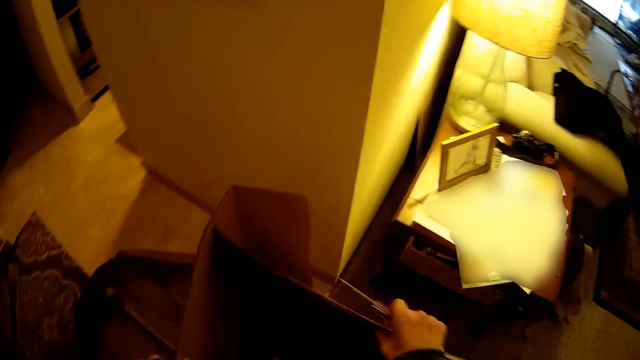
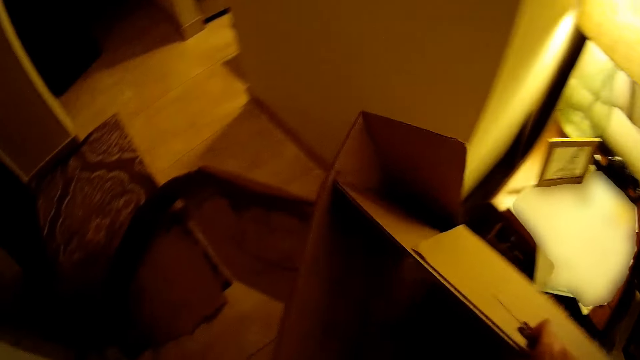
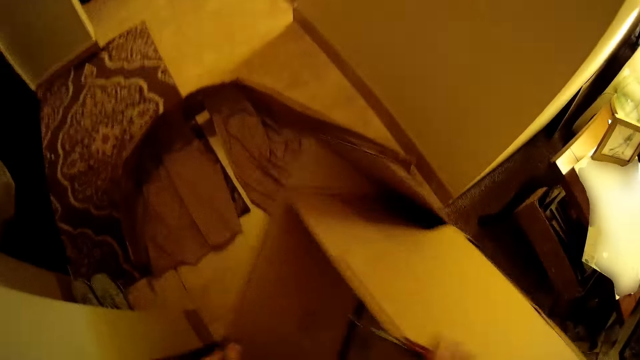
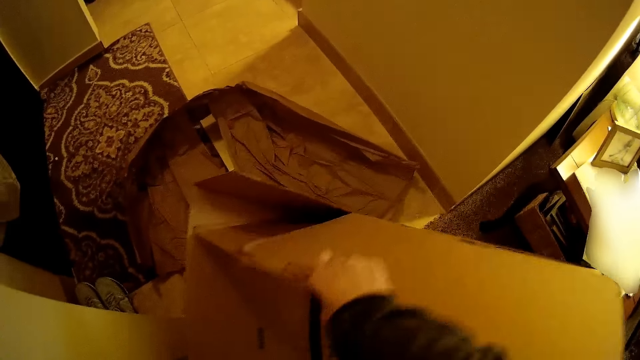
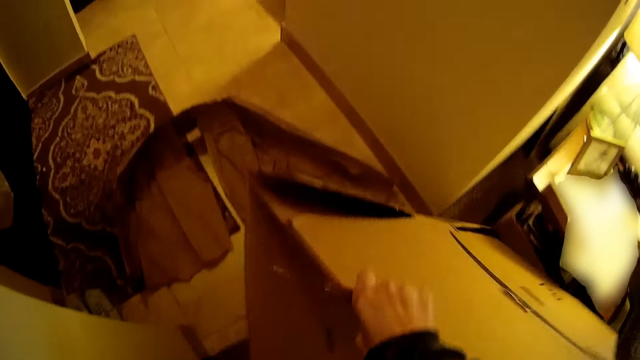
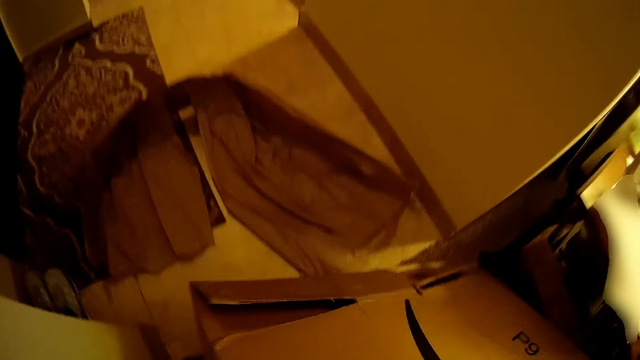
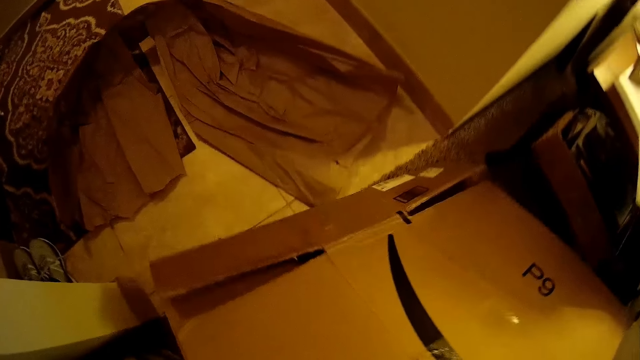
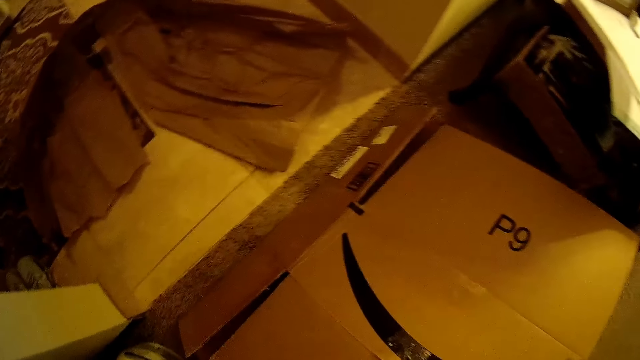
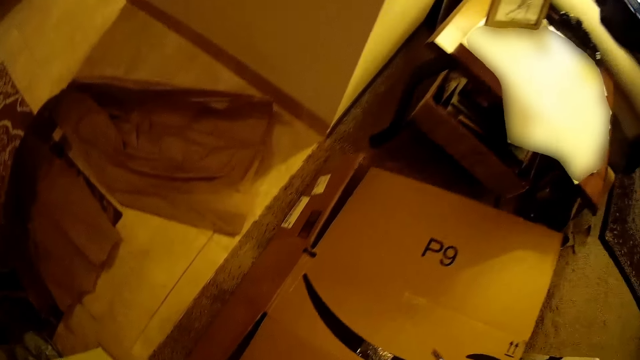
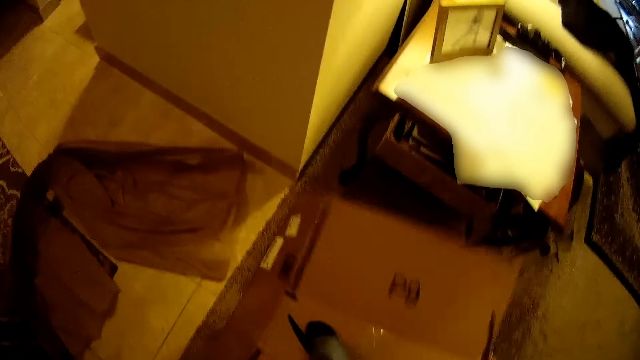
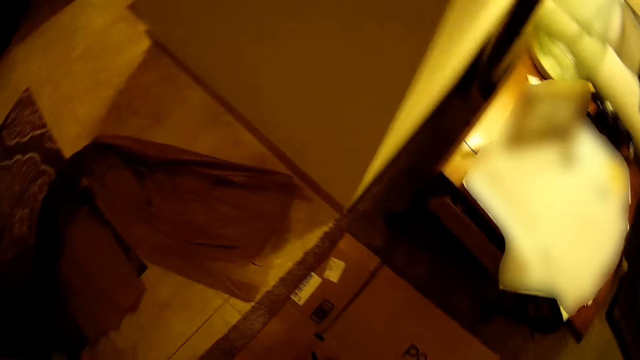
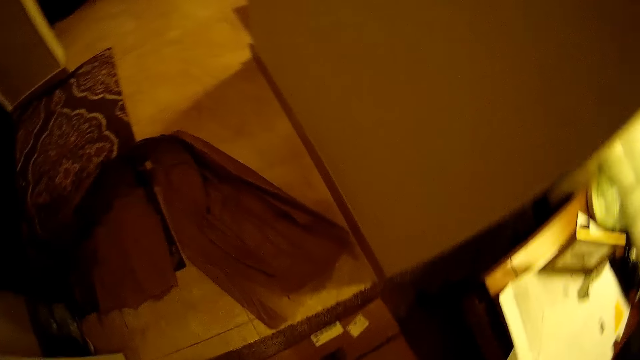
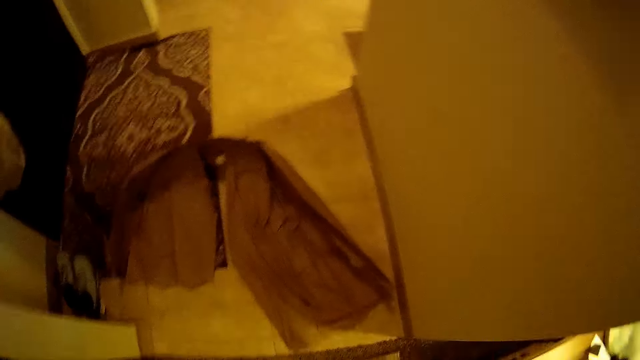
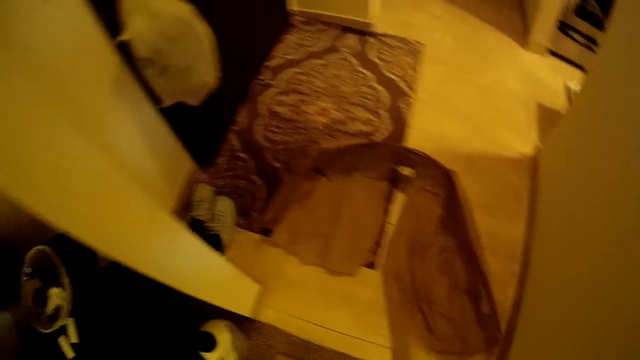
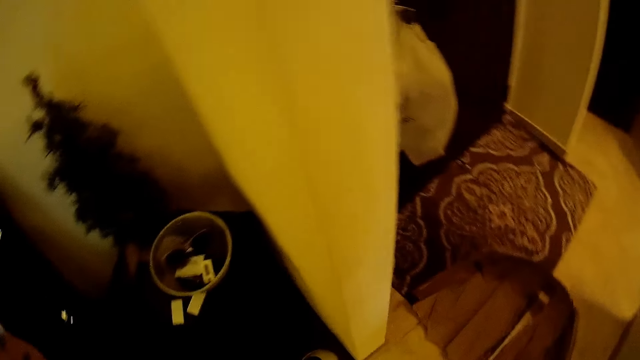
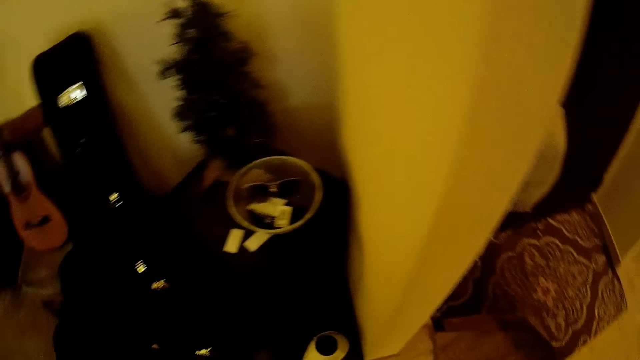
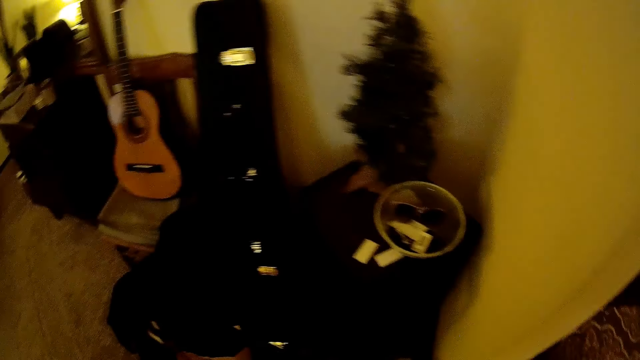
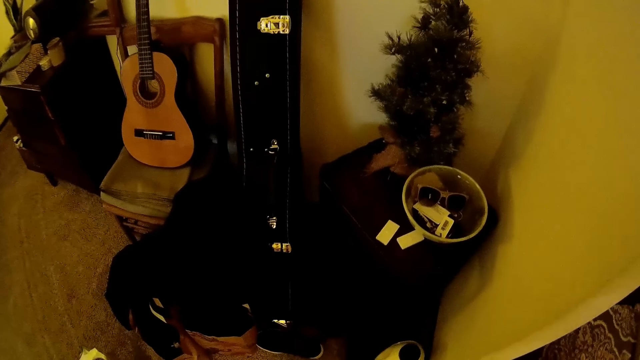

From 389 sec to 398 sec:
The camera wearer drops a carton. They flatten the box with both hands. They turn around.

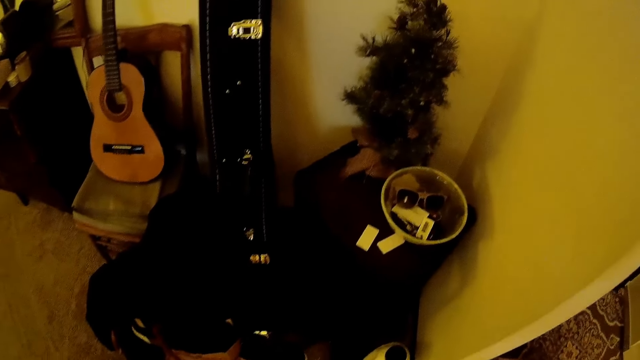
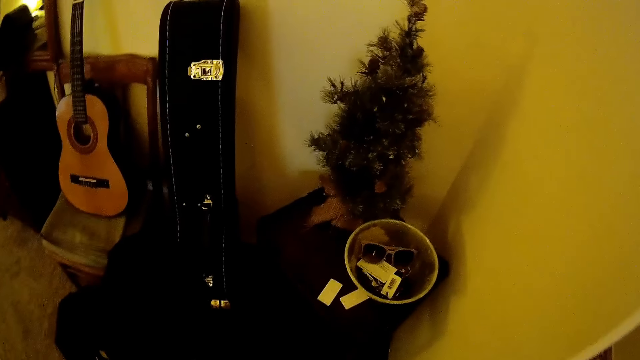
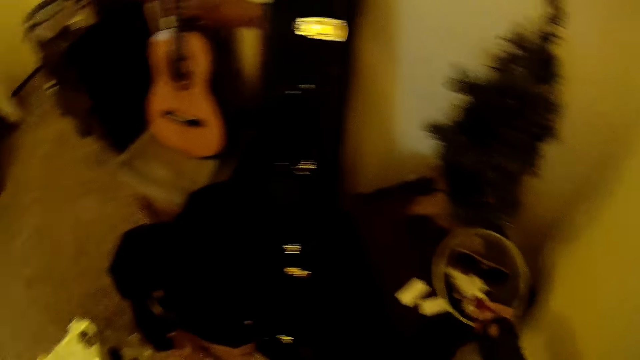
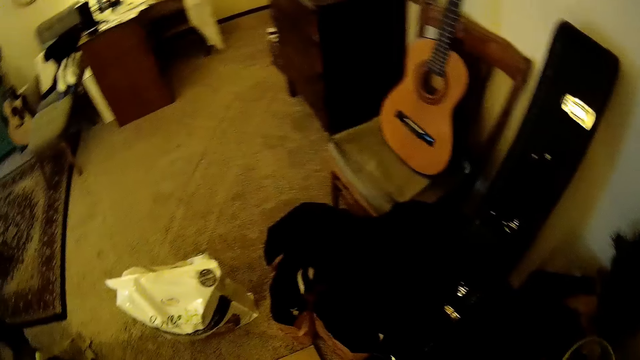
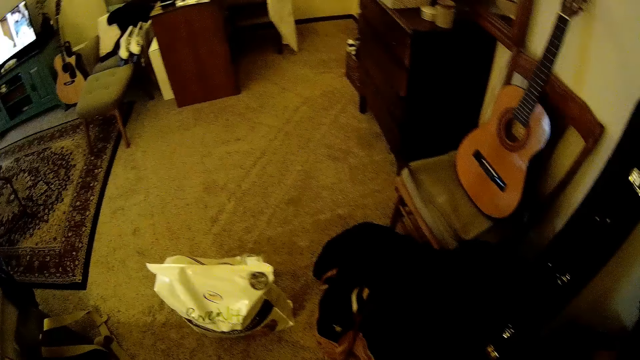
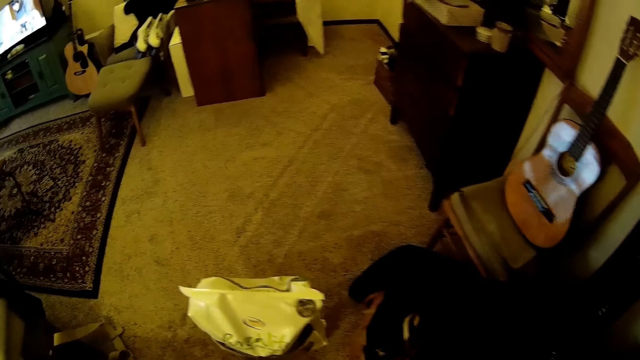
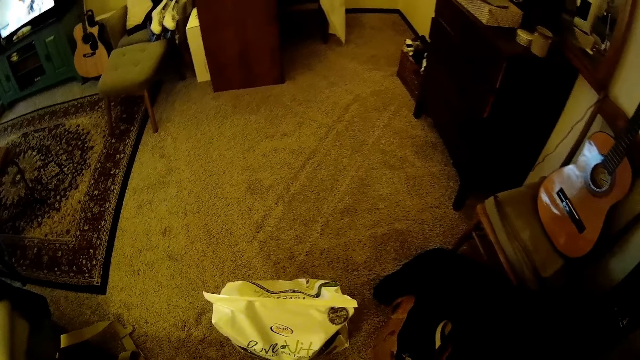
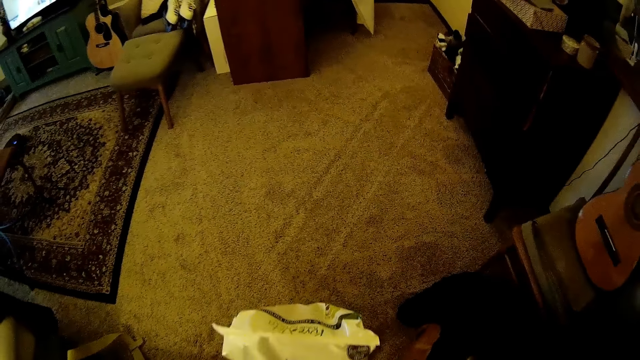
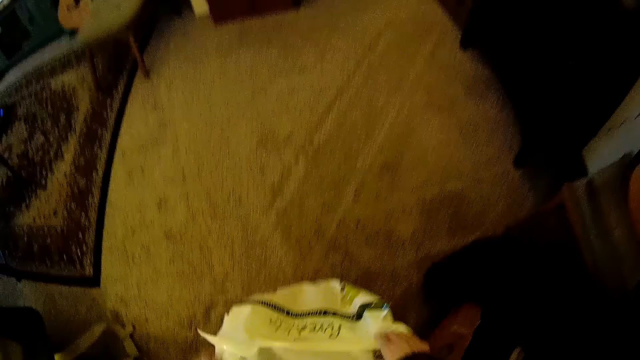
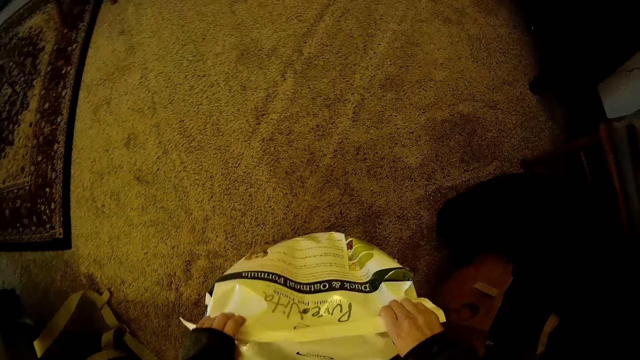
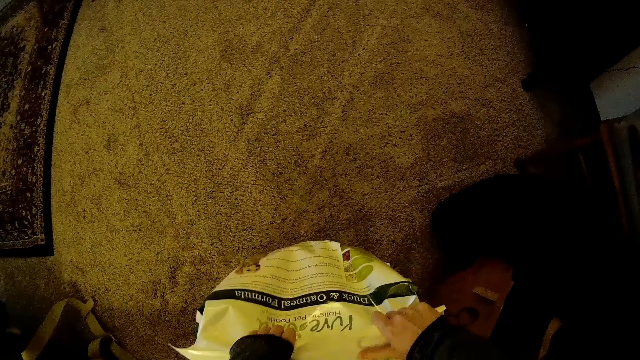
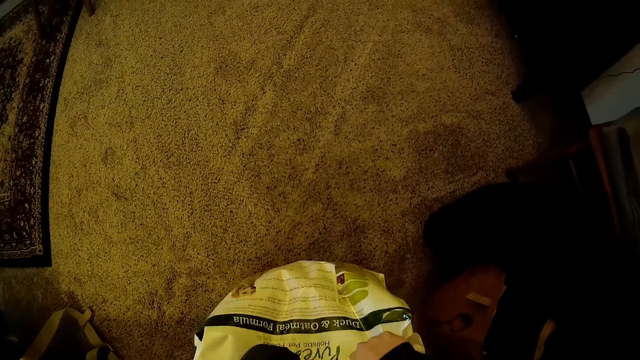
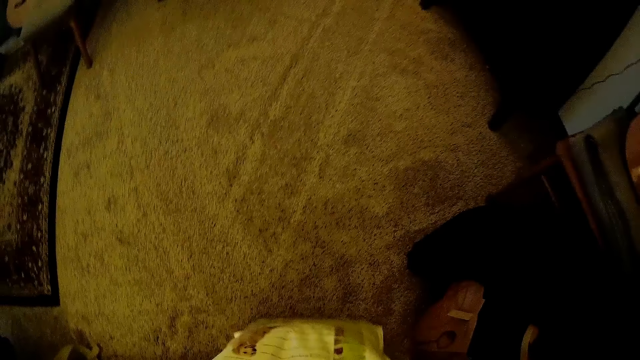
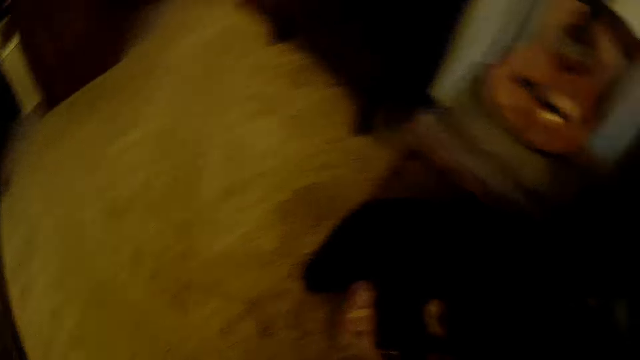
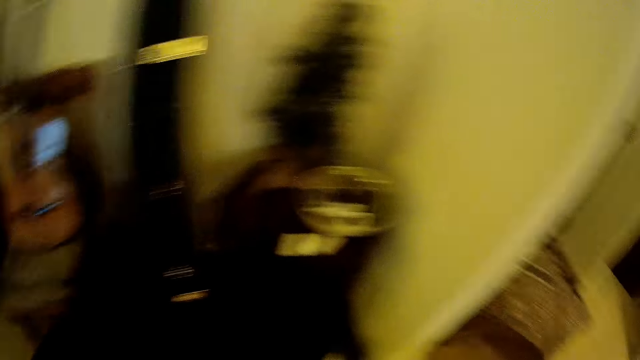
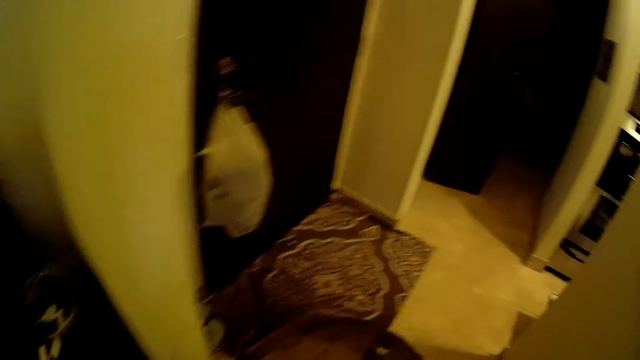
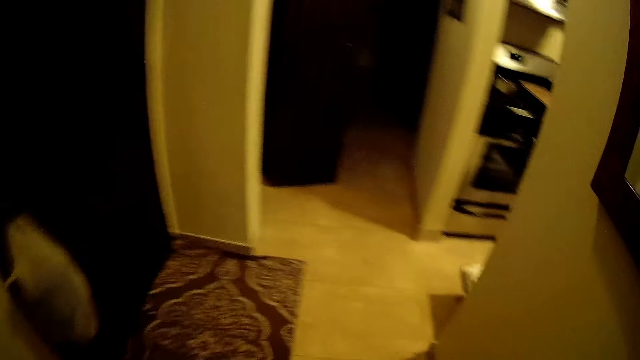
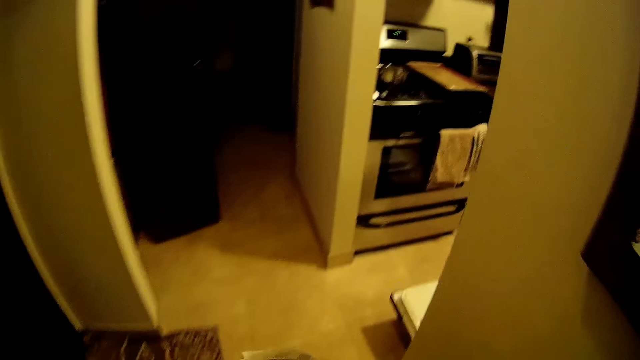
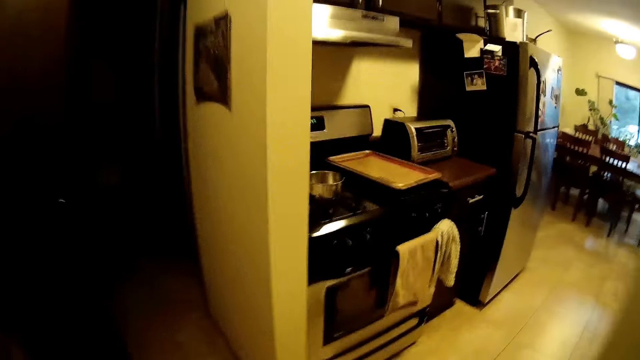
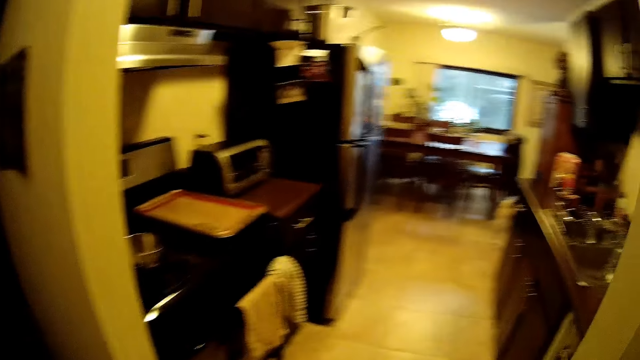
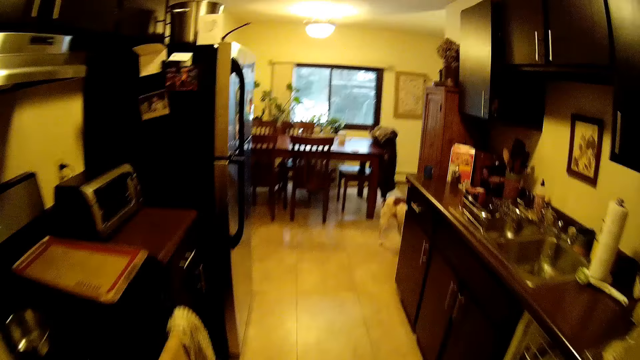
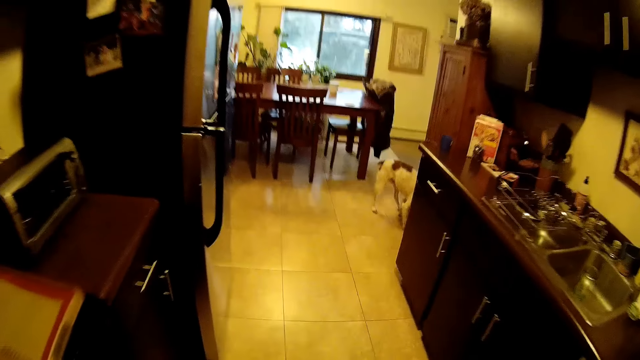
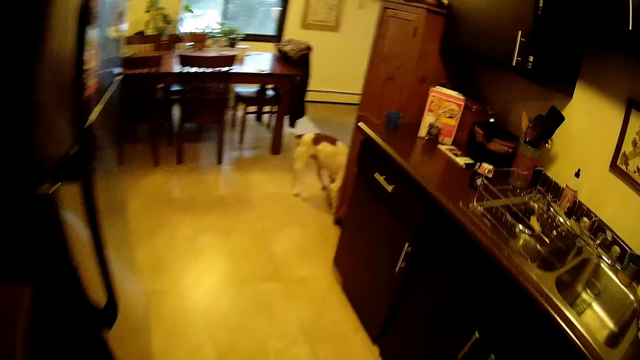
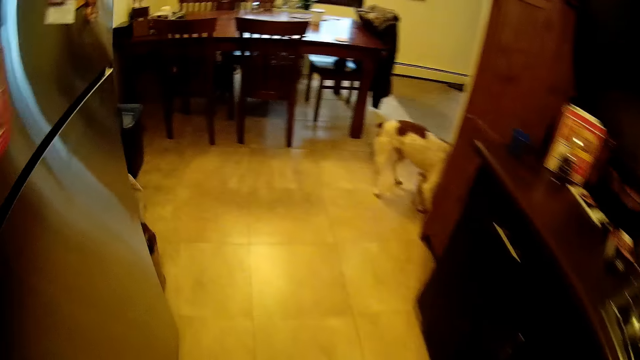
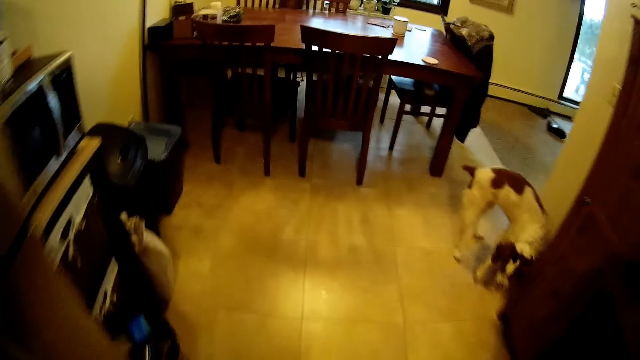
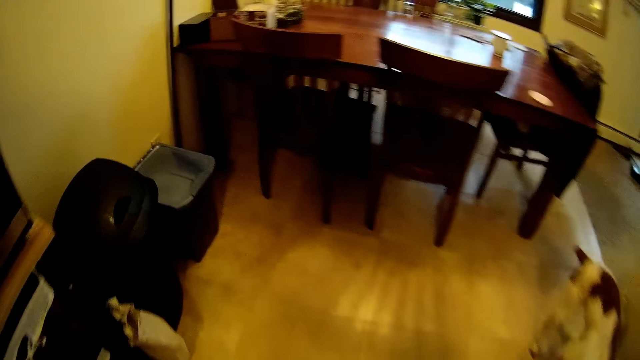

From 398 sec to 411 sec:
The camera wearer lifts the bag of oatmeal or pet food from the box with both hands. They drop the bag of pet food.
